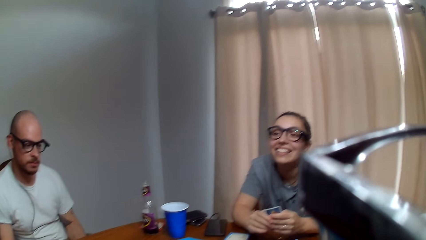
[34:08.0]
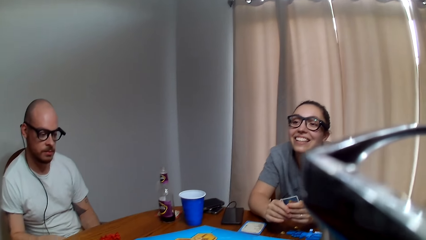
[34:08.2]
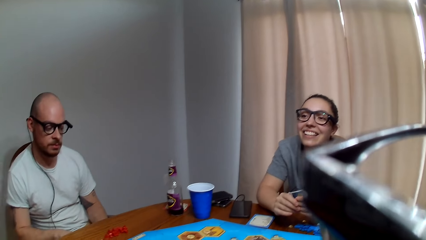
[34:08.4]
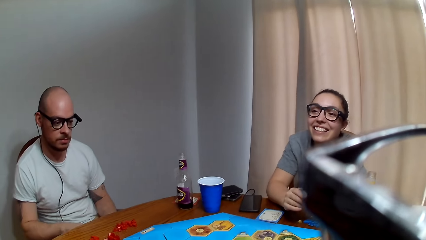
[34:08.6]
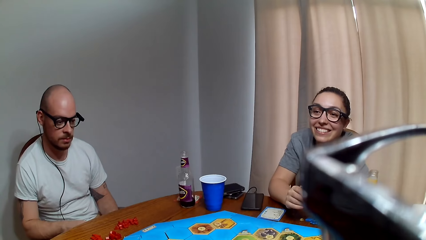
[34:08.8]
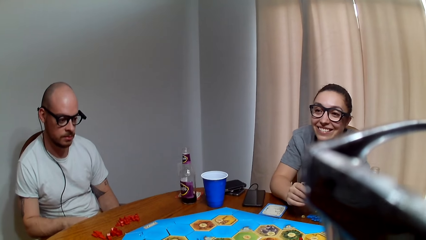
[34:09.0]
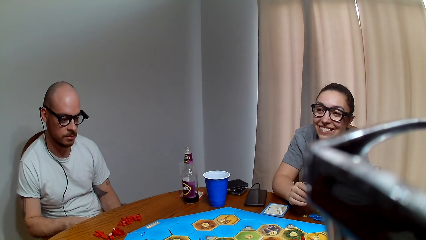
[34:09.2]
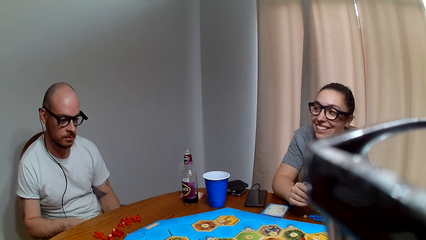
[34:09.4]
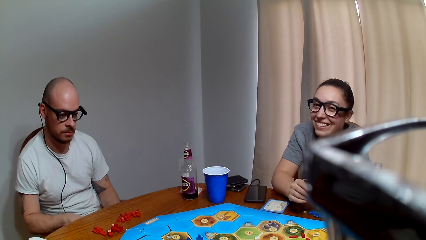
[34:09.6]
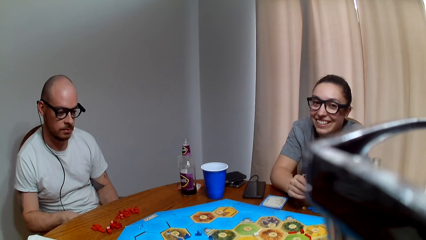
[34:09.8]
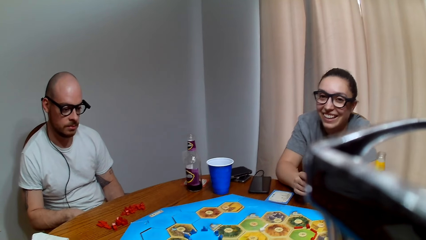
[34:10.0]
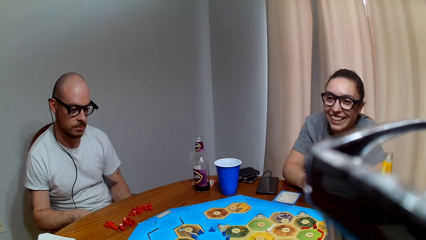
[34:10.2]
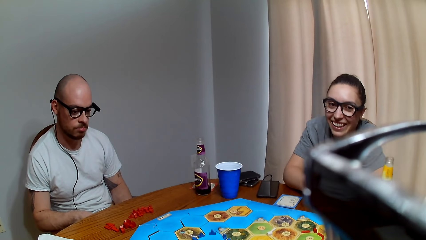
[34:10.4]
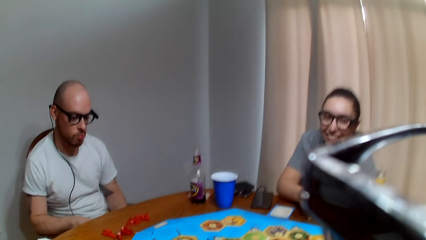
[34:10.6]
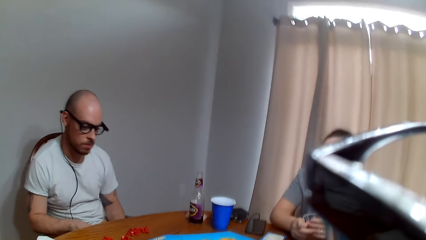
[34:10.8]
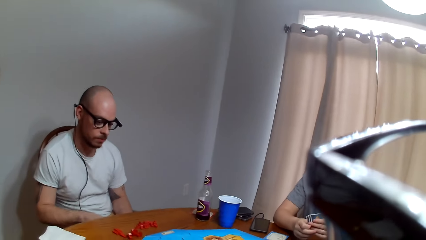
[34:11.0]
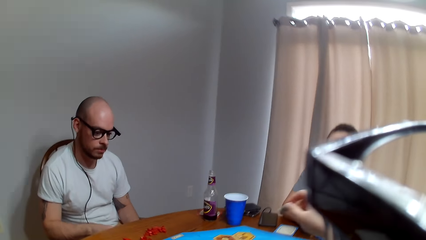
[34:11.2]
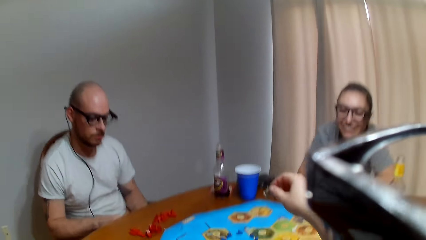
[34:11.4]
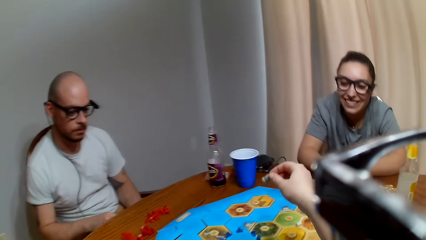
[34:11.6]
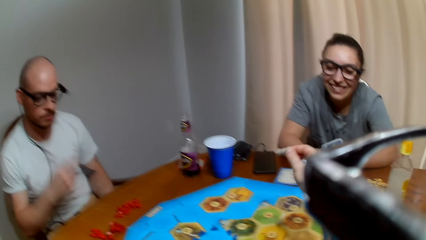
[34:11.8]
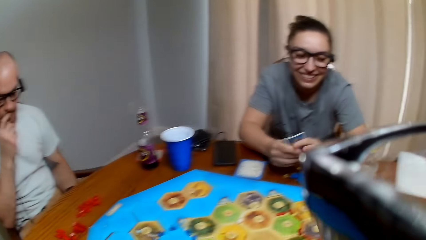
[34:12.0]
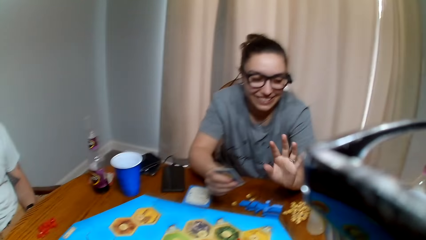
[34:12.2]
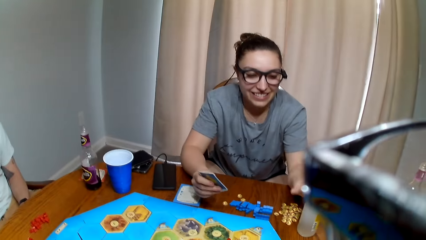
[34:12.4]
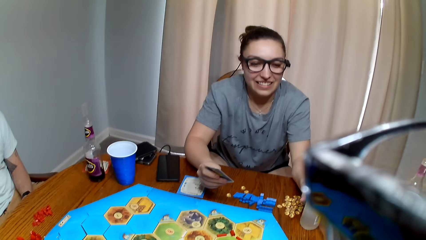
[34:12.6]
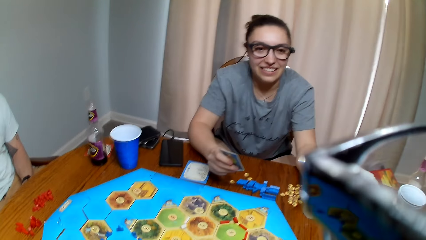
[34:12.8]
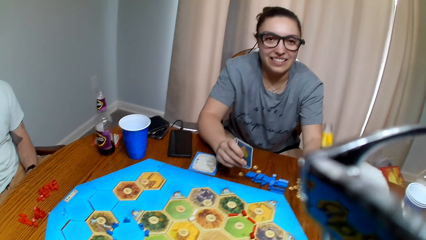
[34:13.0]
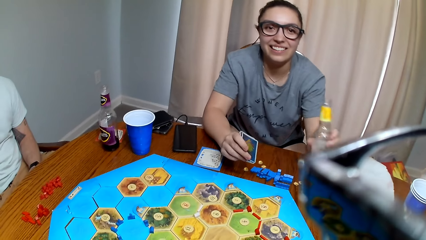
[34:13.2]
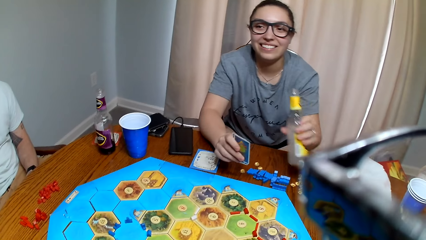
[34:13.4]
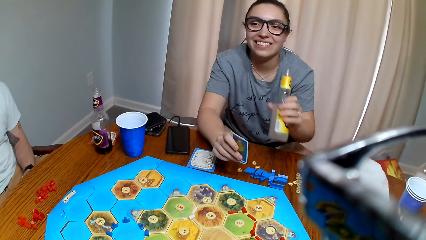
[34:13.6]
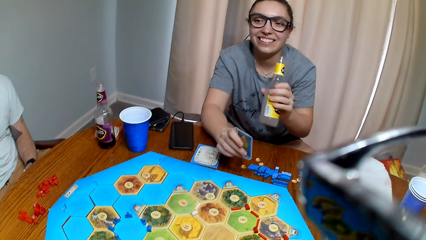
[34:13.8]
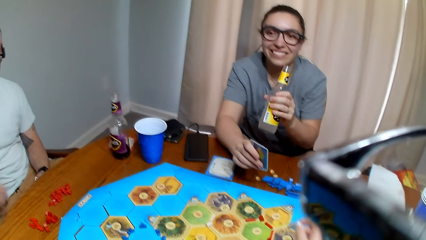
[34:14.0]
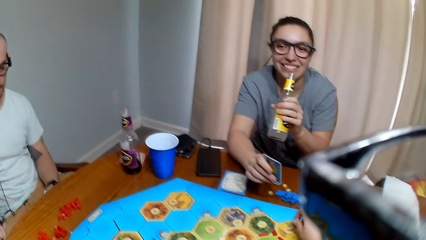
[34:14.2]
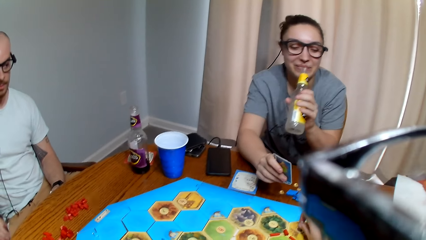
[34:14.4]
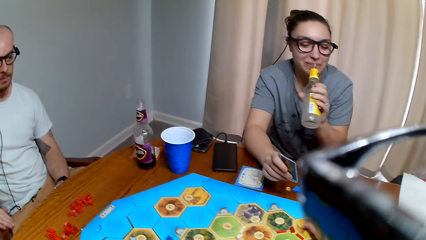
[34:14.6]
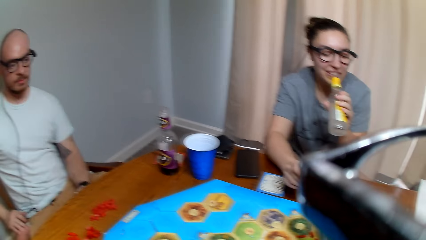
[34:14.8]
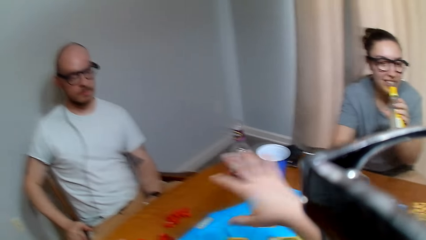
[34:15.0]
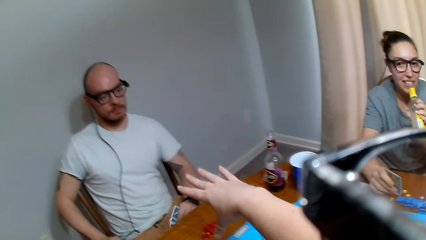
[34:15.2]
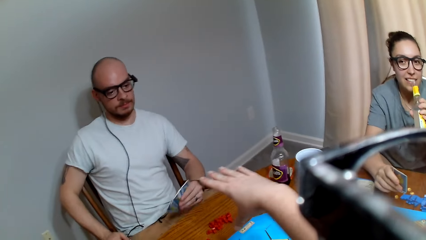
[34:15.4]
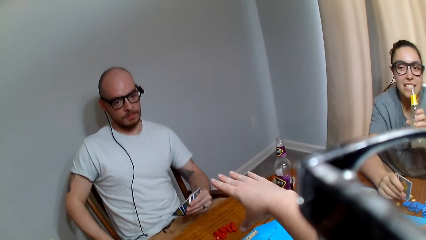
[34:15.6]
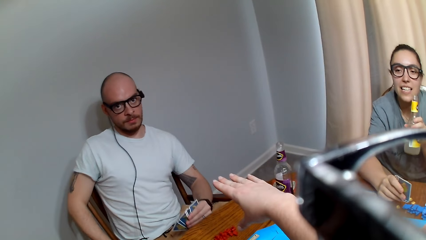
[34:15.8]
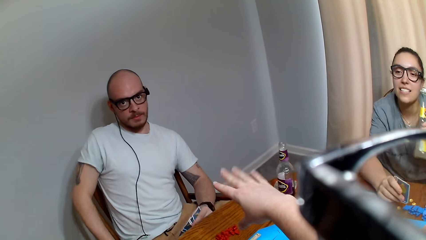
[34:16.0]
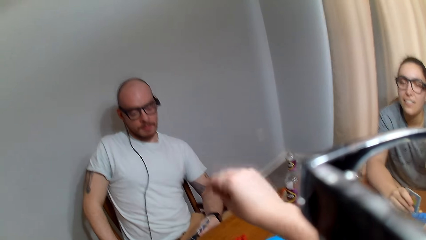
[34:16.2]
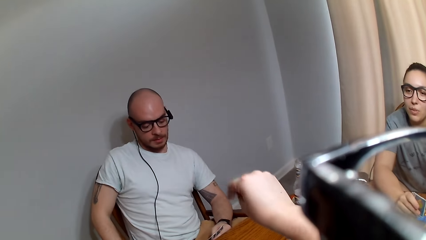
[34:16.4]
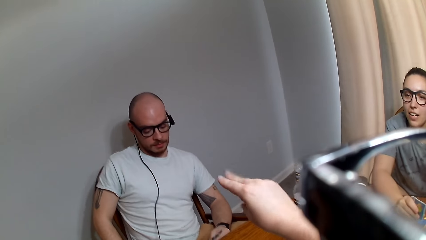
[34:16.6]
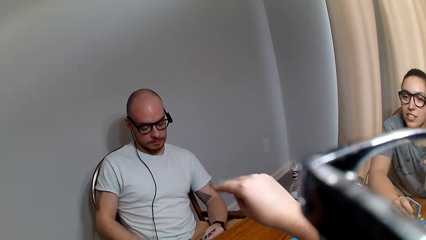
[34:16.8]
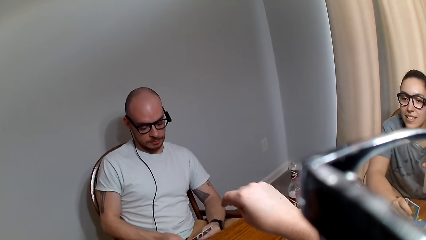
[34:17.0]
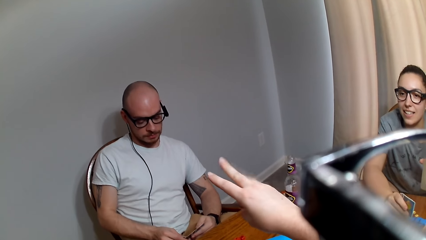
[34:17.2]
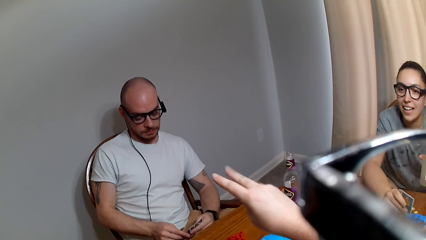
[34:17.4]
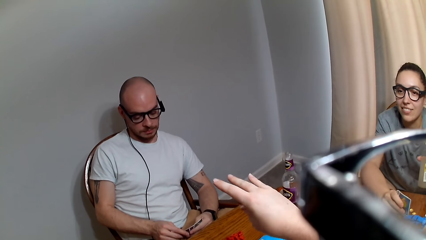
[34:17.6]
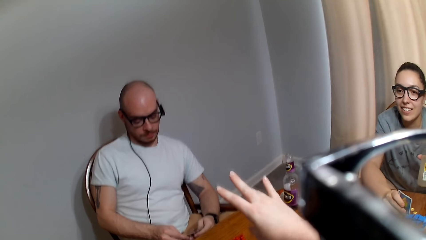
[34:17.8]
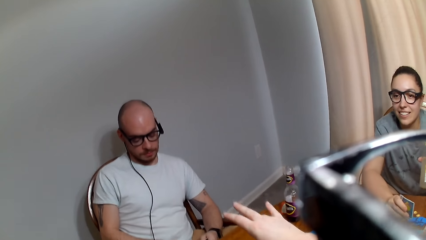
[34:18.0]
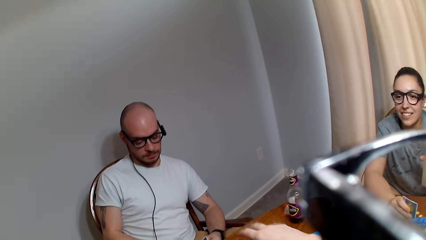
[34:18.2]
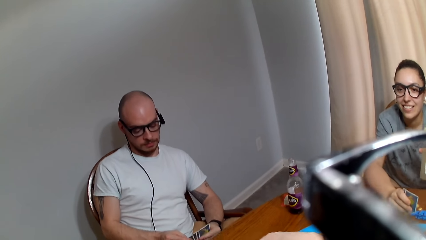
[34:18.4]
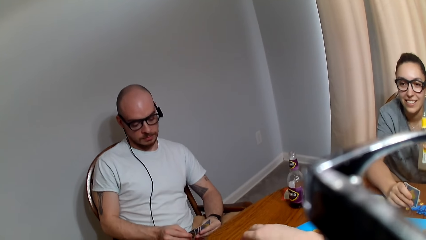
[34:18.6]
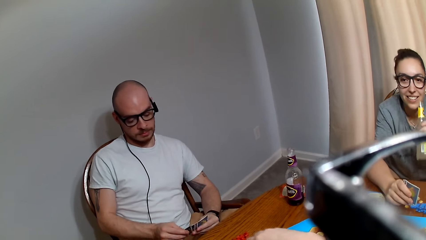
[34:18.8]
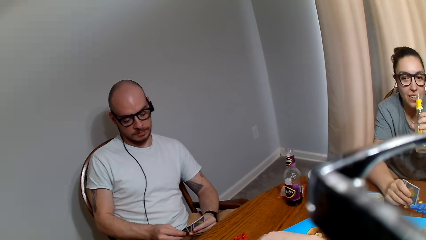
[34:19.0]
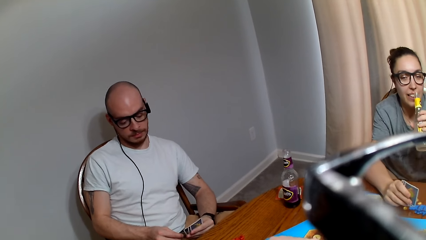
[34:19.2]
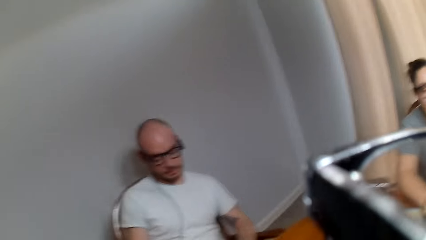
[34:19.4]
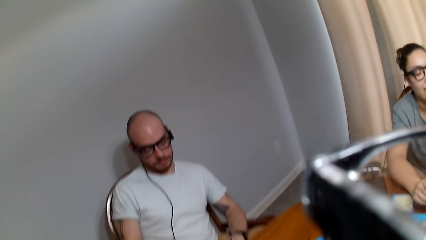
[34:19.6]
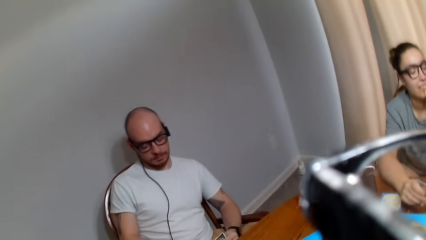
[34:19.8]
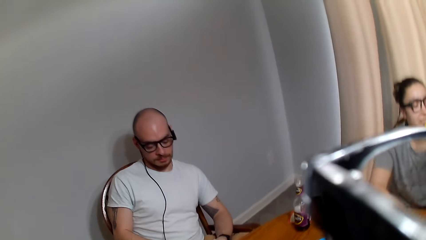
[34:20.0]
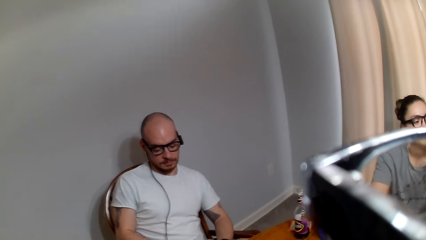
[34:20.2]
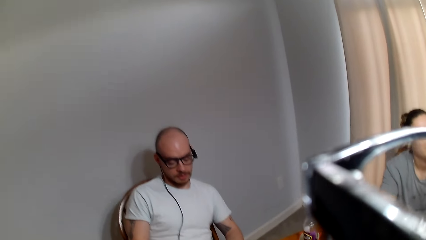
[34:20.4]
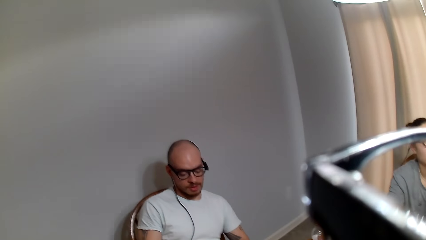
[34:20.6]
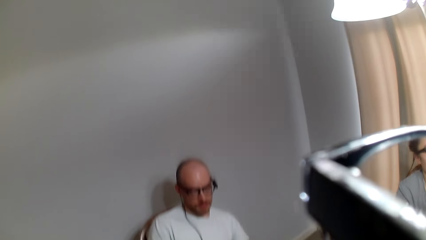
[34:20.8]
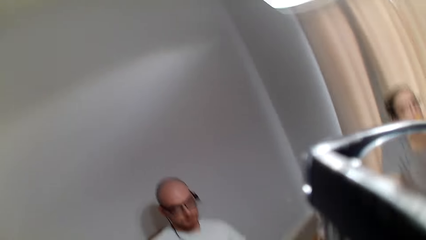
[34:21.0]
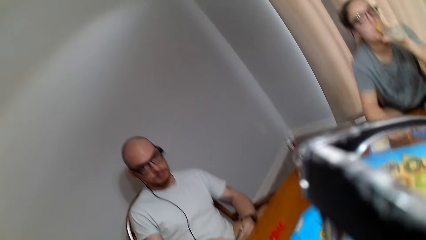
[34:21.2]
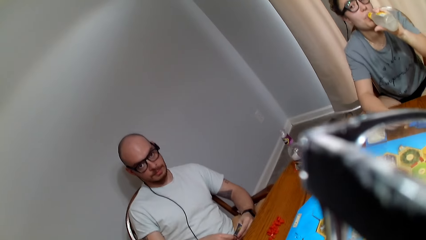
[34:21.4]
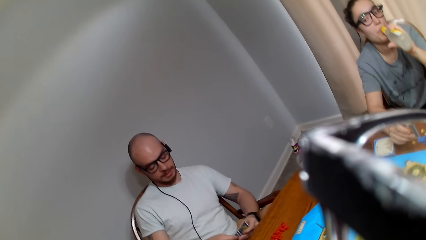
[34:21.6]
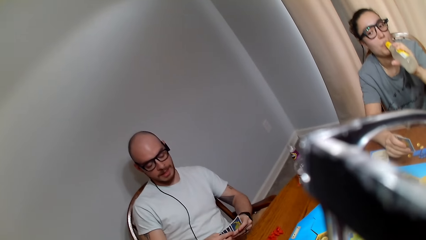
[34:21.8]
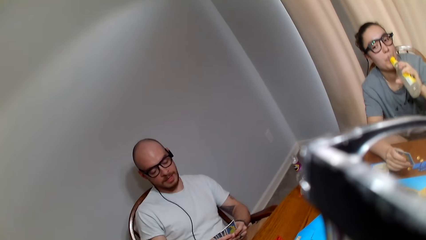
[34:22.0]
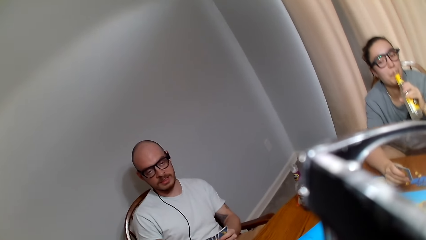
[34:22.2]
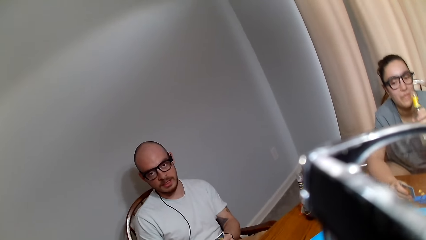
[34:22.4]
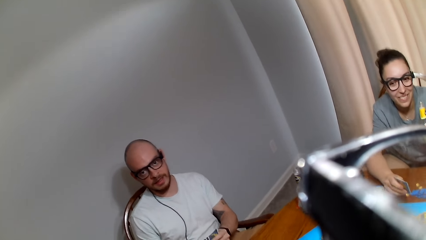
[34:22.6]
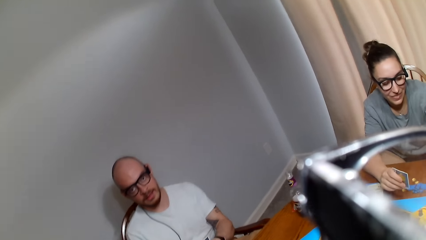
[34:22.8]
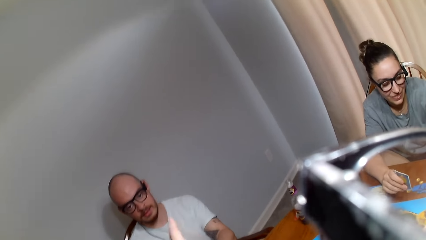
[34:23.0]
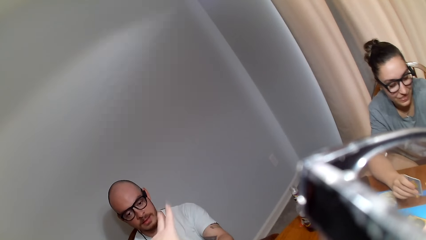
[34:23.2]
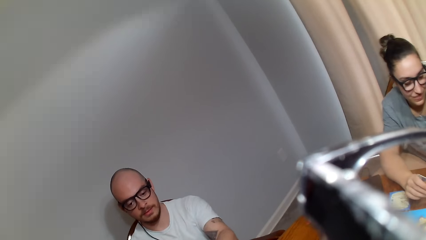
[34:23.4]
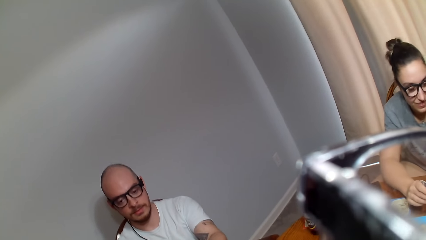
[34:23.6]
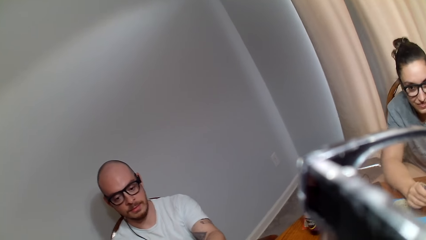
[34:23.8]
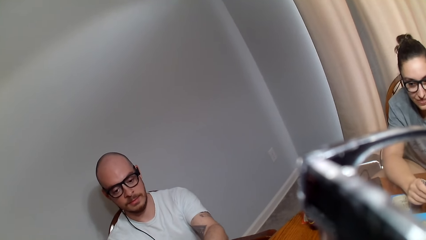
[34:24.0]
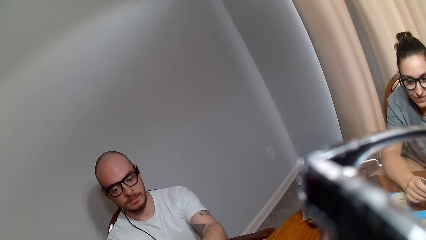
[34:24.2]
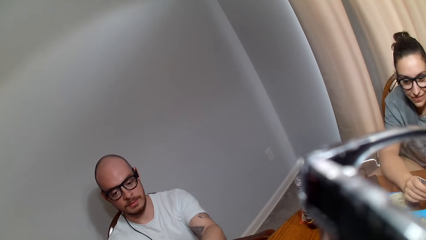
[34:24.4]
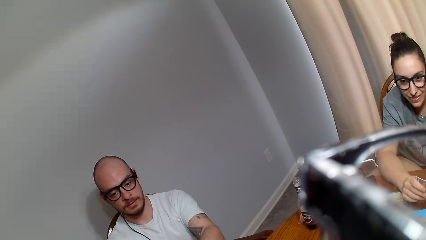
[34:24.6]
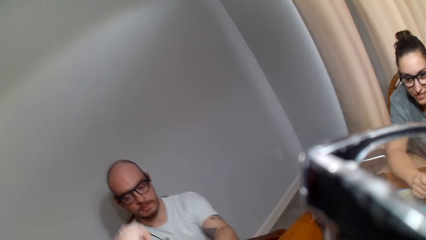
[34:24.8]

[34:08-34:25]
A woman picks up the bottle of juice or beverage. The camera wearer makes a sound. She stretches out her hand. She uses gesture. The woman speaks to the camera wearer. The camera wearer responds to the woman. A man speaks to the camera wearer. The camera wearer responds to the man. The woman drinks the beverage. The man speaks to the camera wearer.
